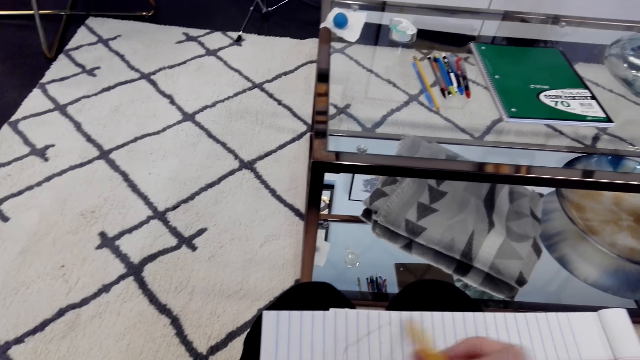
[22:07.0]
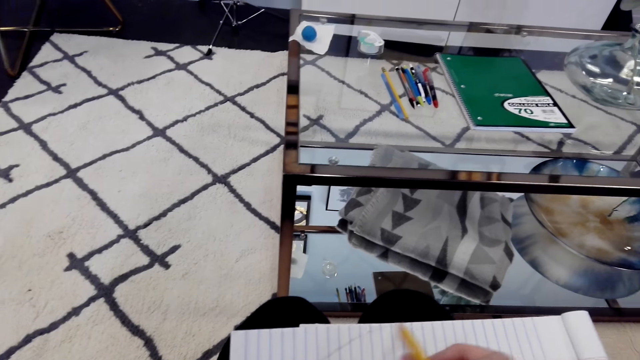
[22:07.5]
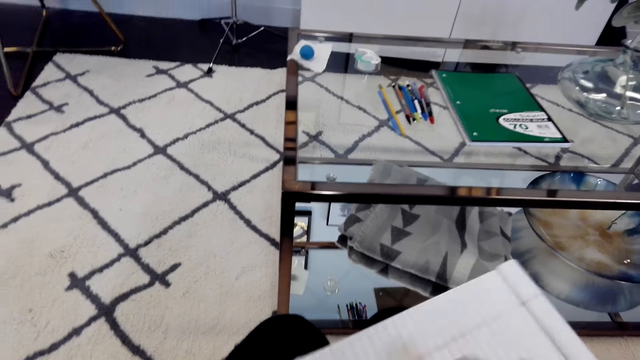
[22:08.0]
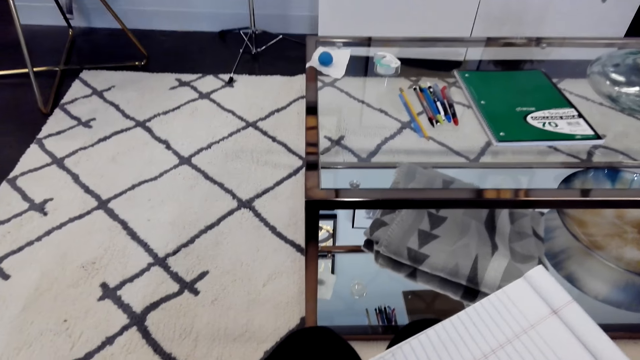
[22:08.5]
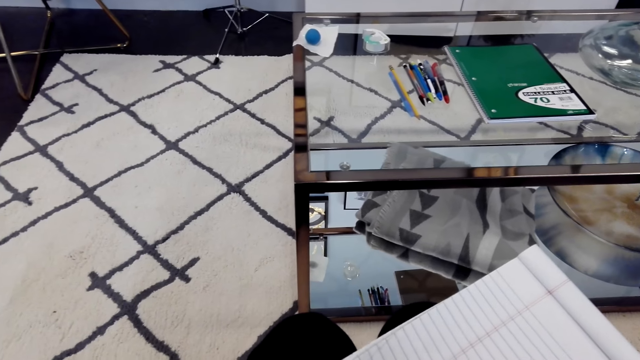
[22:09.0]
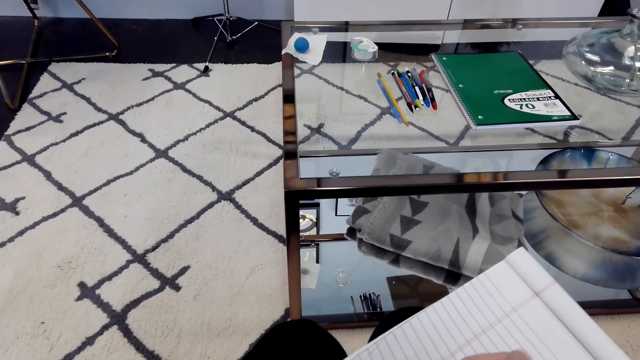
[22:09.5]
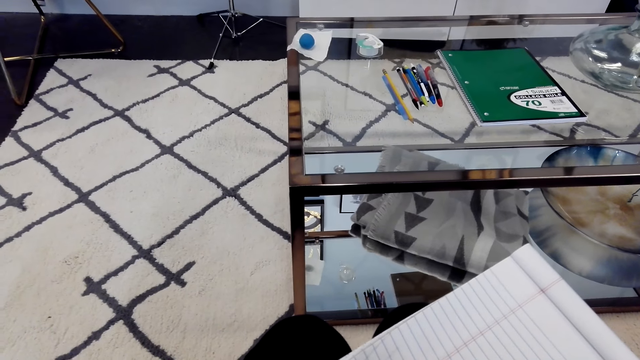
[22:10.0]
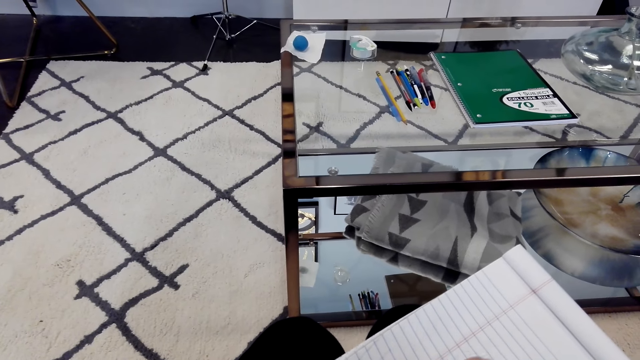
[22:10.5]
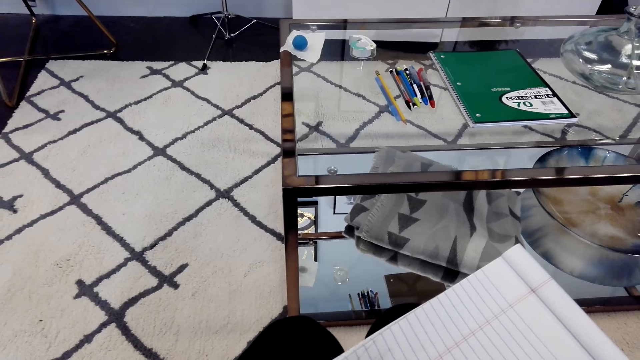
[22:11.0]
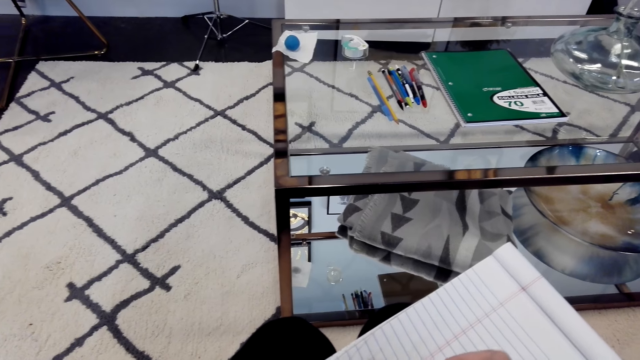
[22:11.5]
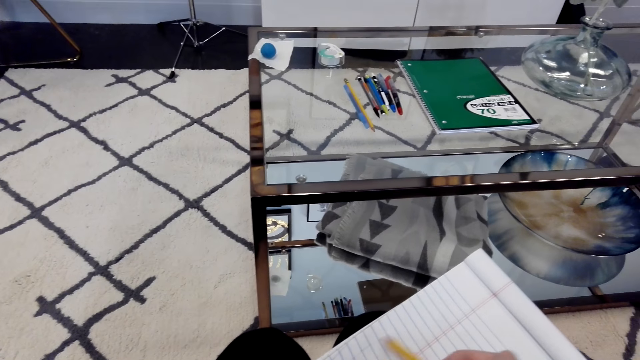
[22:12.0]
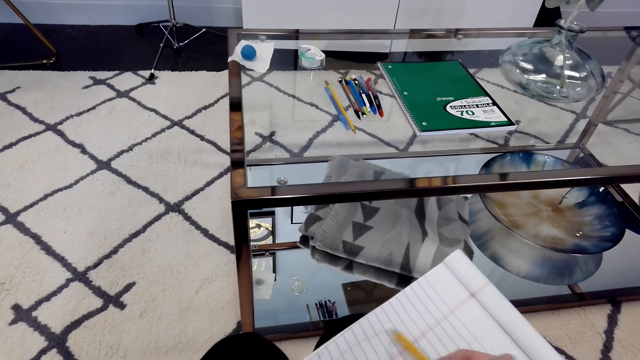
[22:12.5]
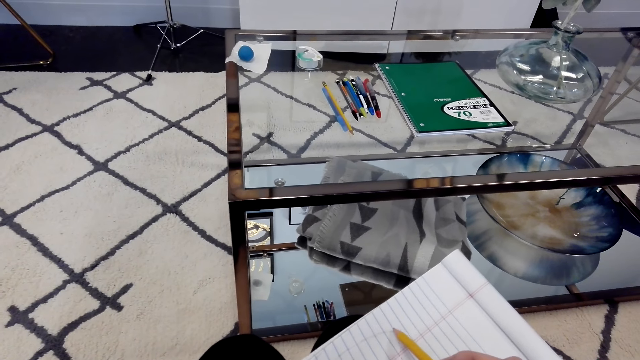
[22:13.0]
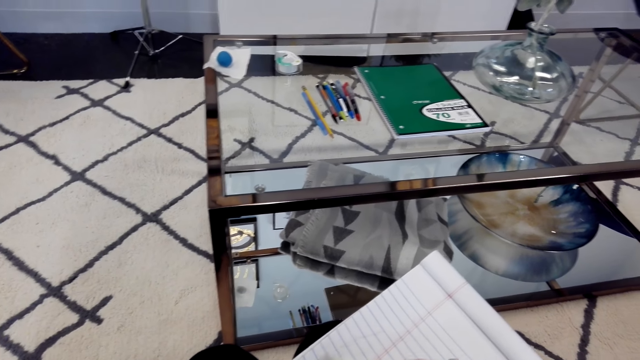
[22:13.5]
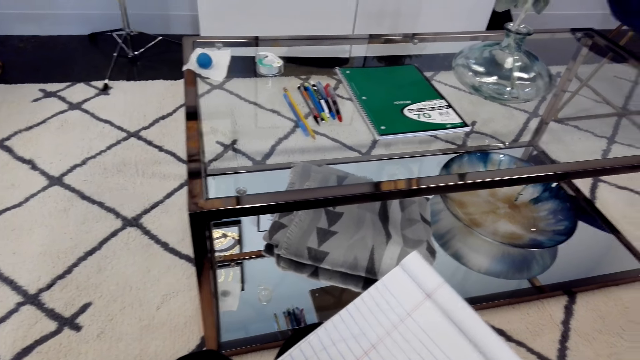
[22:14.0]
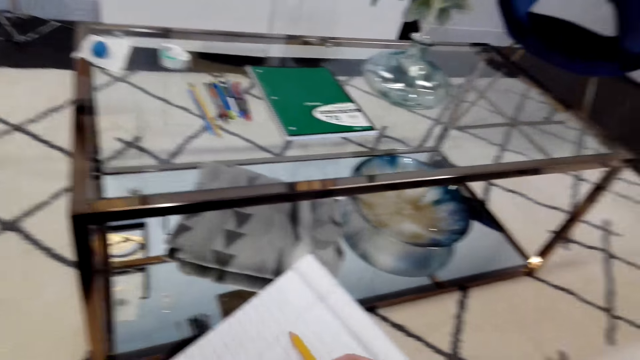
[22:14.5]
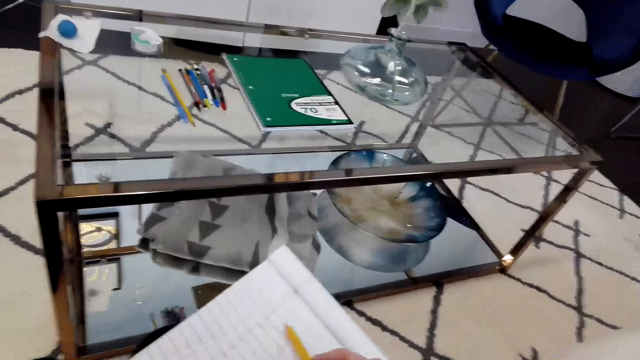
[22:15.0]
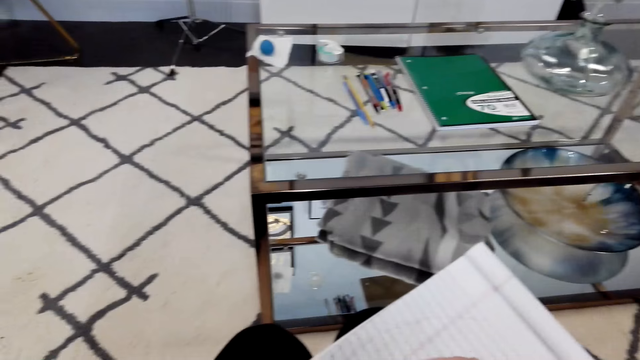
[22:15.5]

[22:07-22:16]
The camera wearer turns the book. They draw on the book.

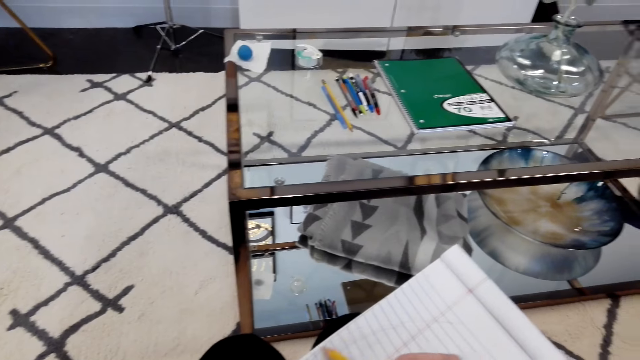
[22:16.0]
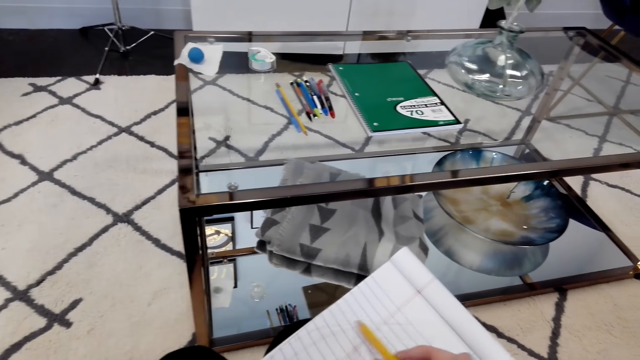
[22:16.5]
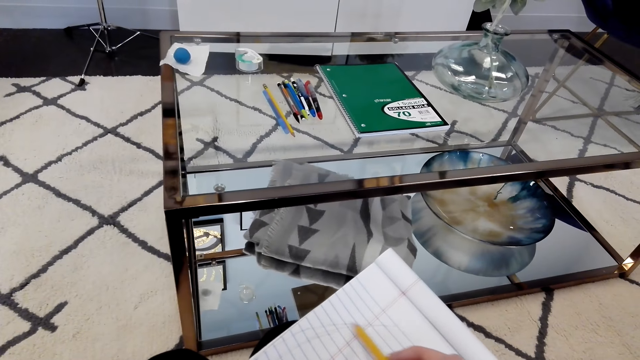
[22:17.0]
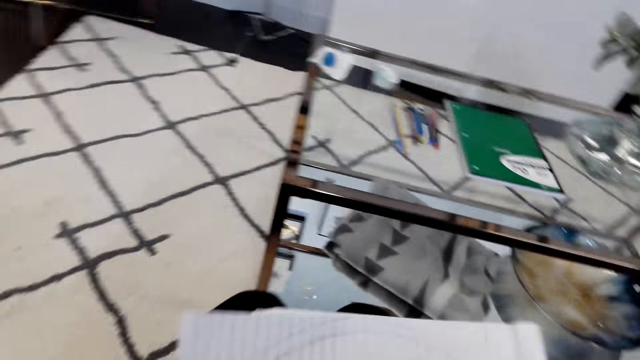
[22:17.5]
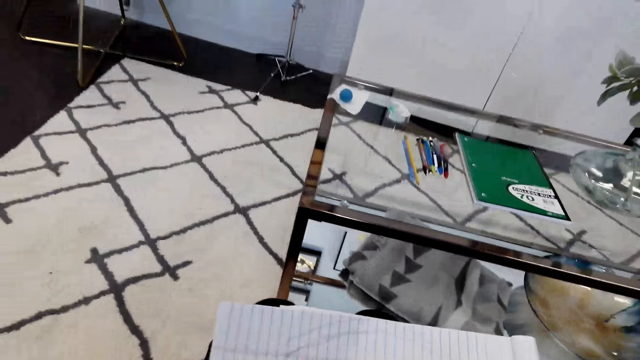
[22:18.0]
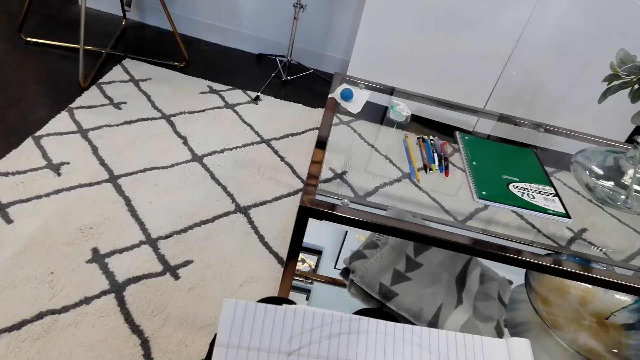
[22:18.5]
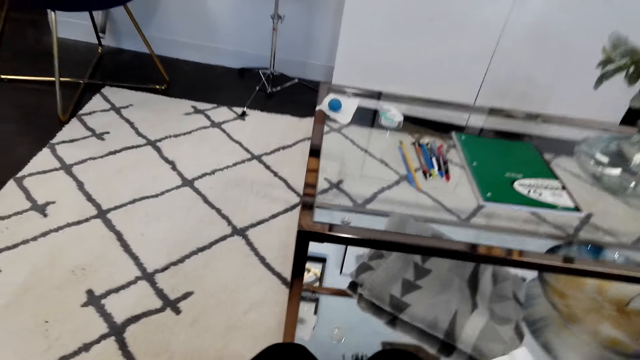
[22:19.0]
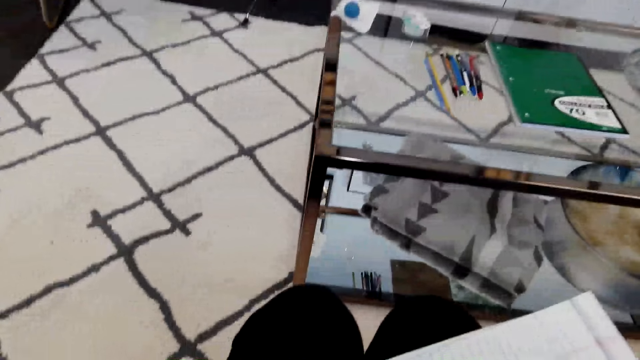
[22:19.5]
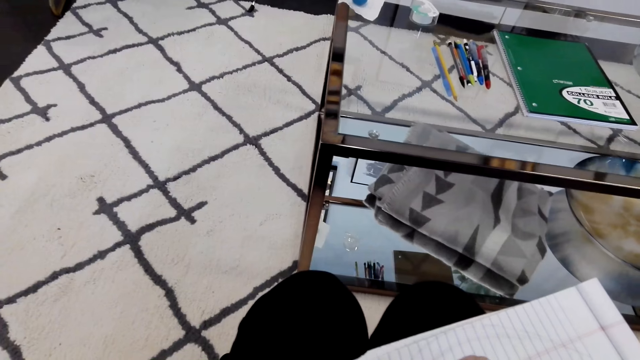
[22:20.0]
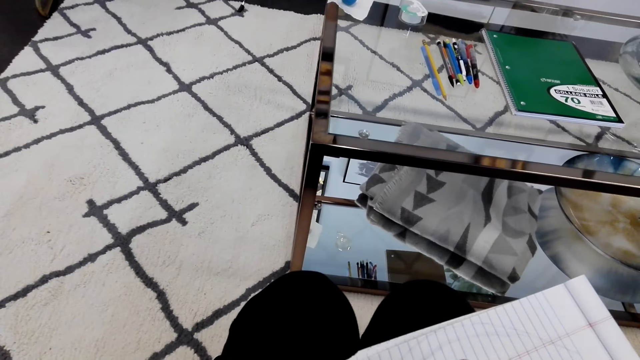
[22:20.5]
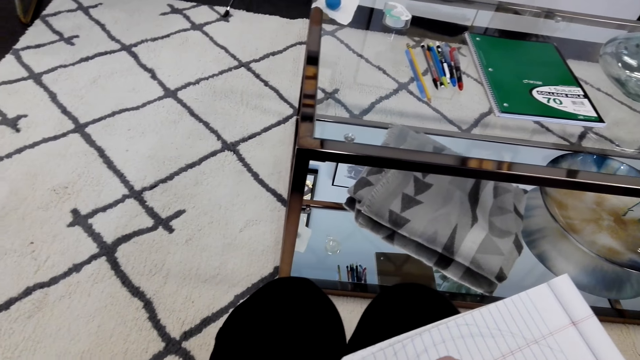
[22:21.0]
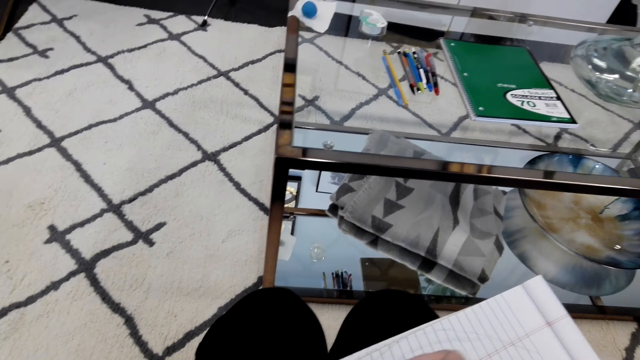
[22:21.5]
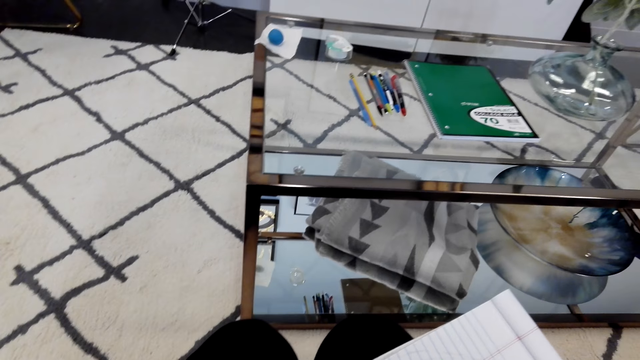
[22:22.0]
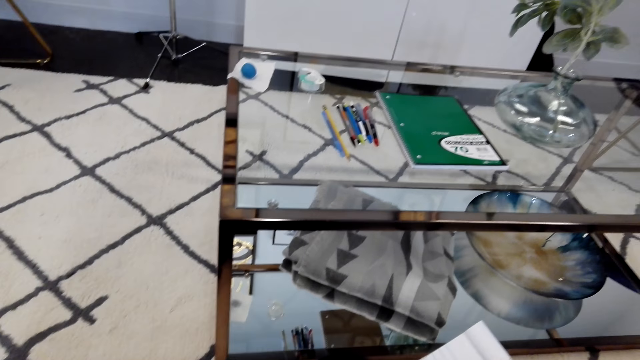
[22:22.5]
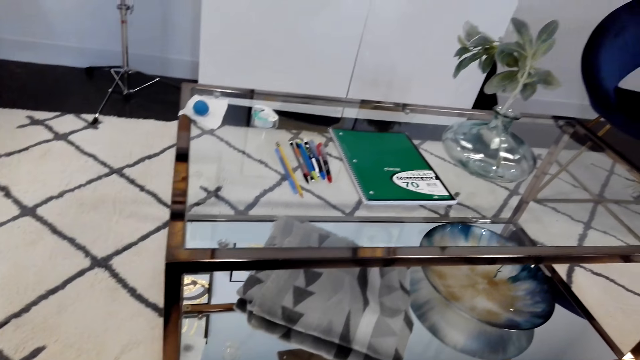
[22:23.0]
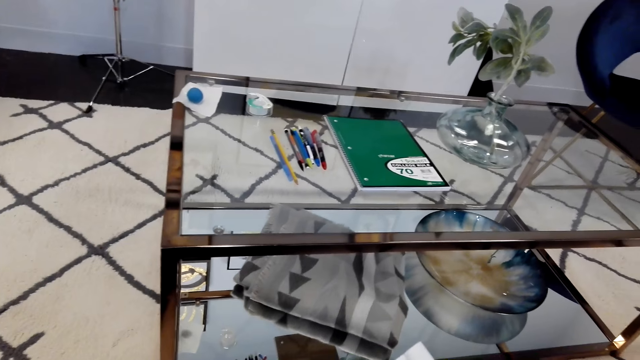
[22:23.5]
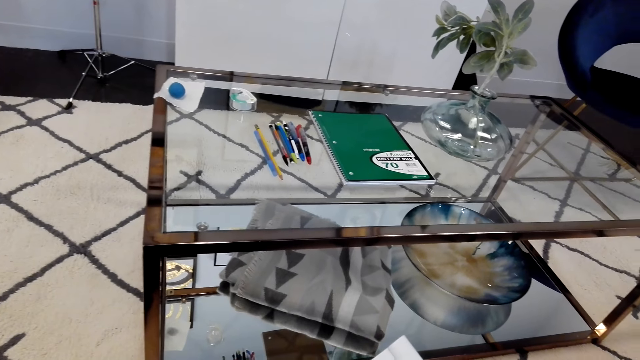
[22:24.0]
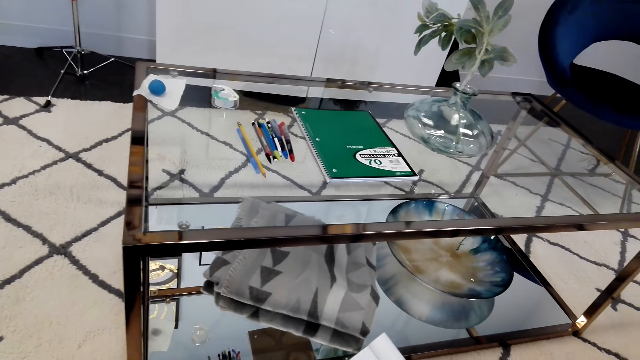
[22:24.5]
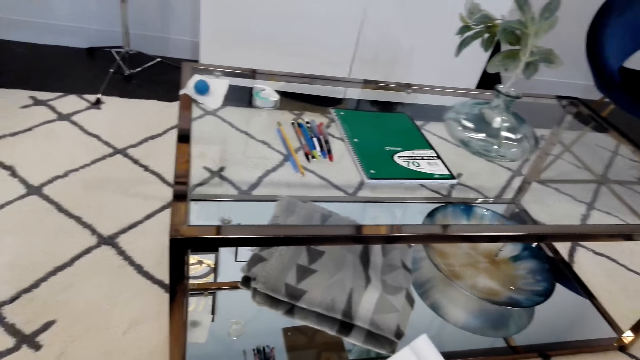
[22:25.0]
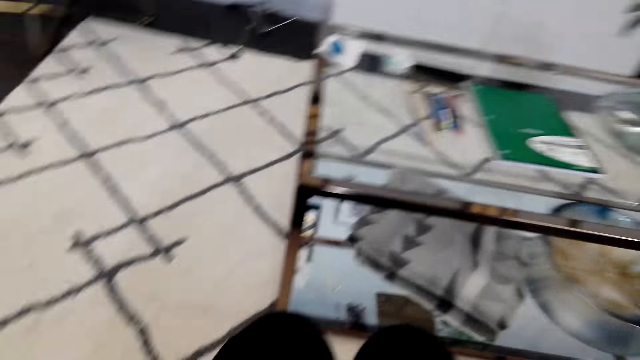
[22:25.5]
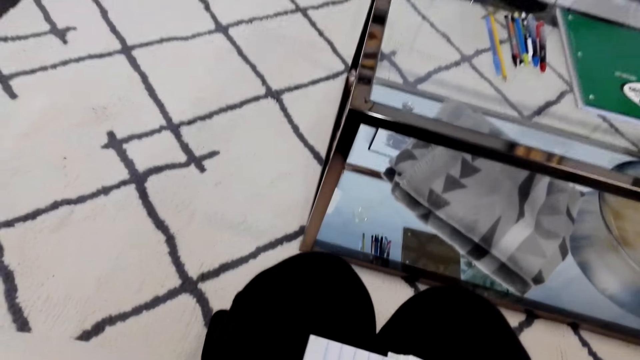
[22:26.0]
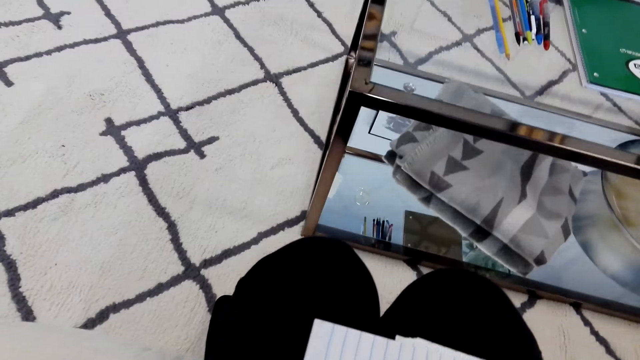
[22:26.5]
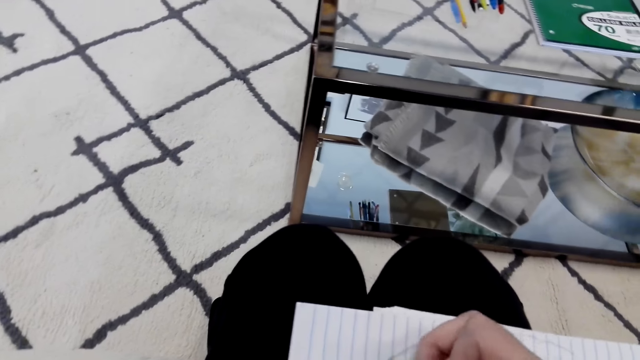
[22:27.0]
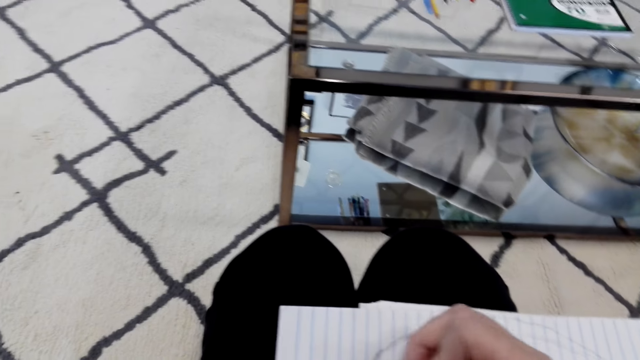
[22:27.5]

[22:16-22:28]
The camera wearer stares at the book. They turn the book. They draw on the book. They stare at the table. They draw on the book.
